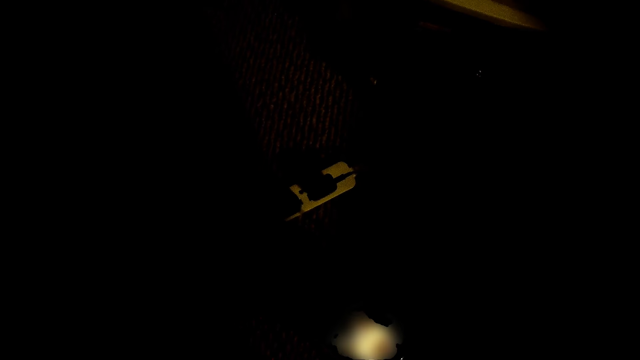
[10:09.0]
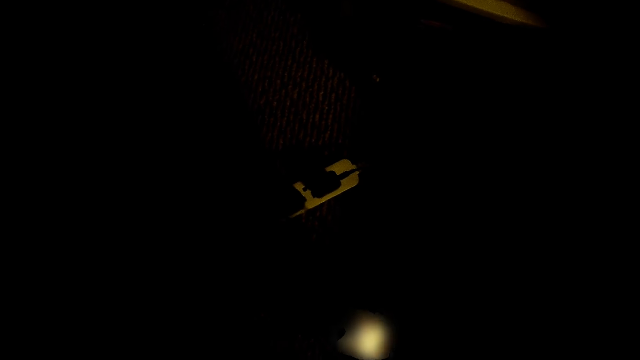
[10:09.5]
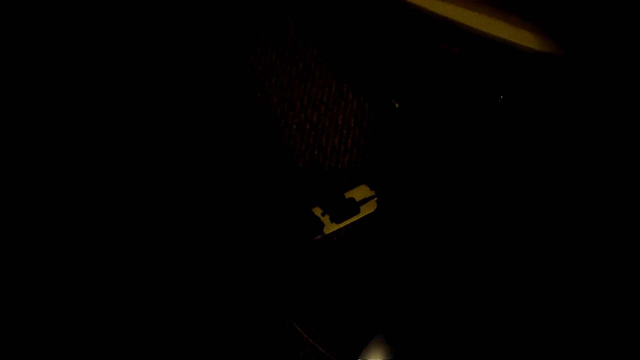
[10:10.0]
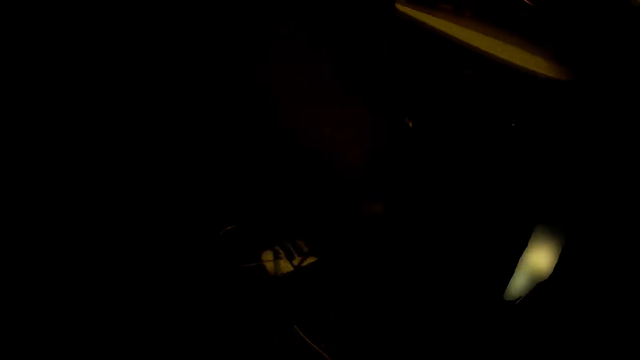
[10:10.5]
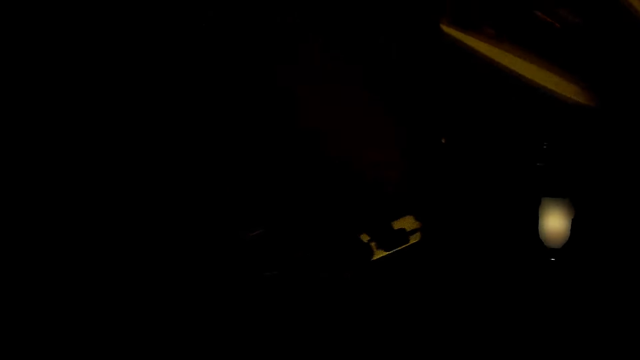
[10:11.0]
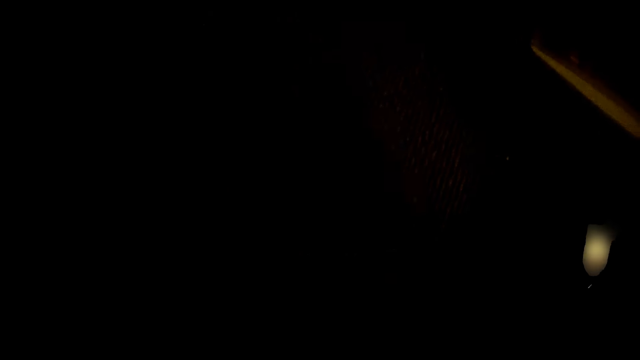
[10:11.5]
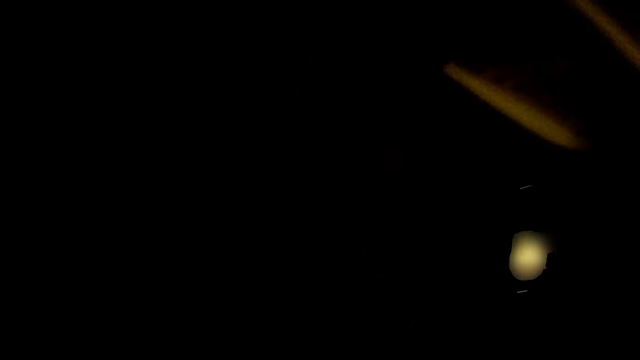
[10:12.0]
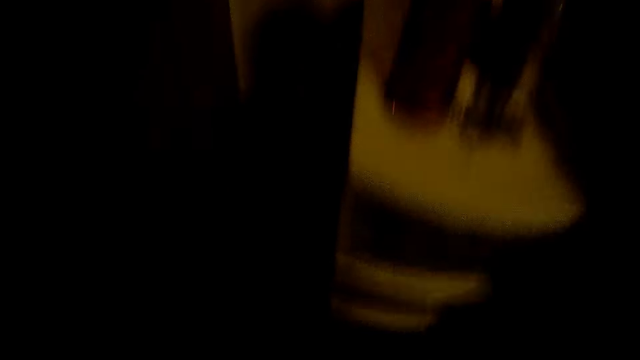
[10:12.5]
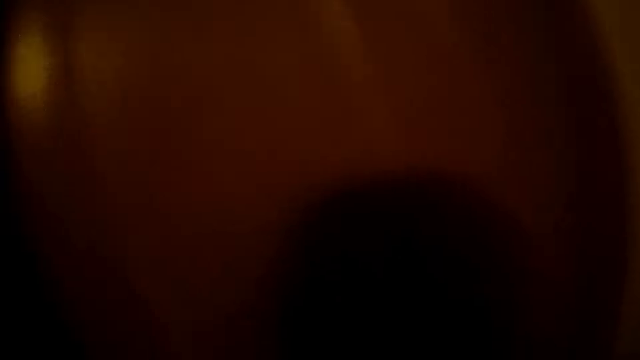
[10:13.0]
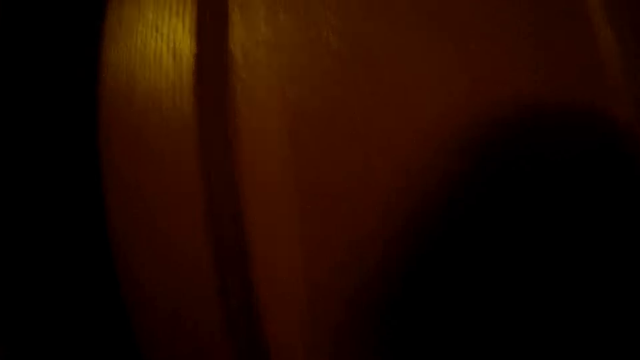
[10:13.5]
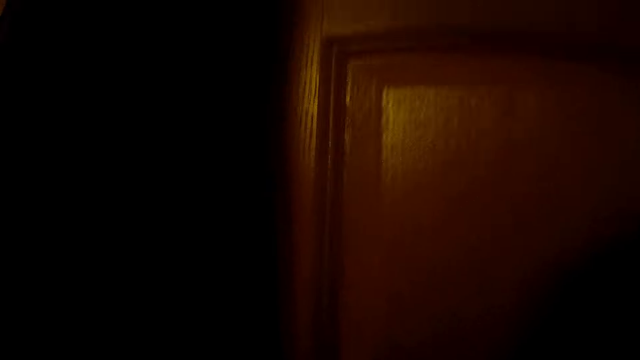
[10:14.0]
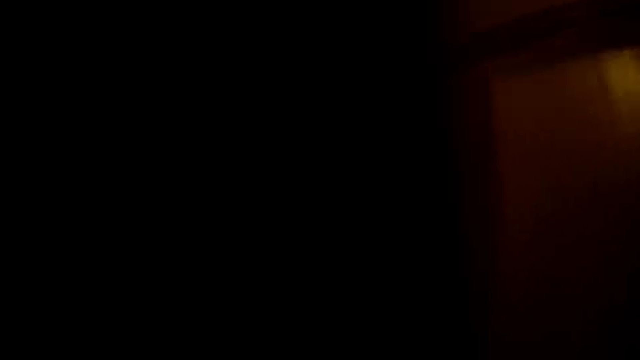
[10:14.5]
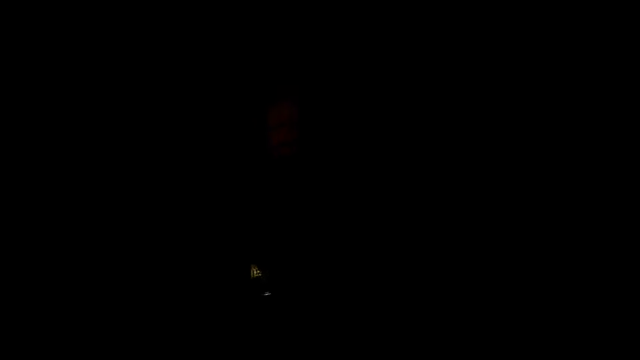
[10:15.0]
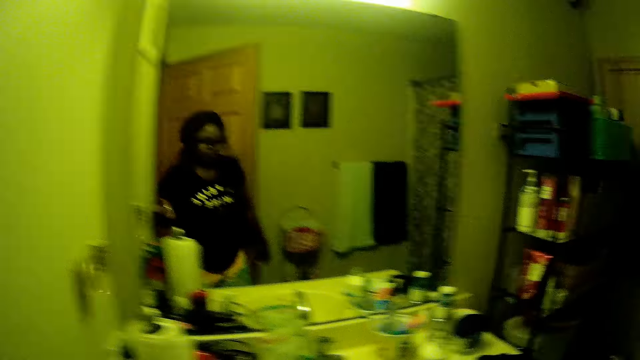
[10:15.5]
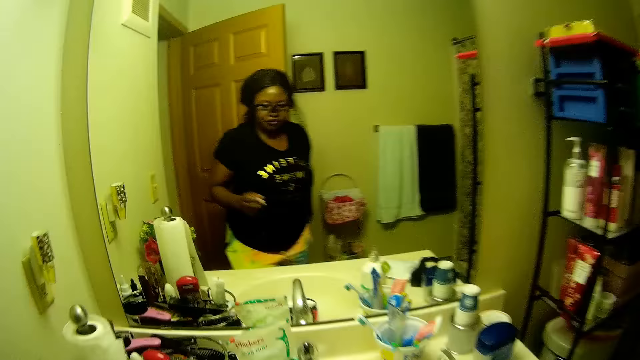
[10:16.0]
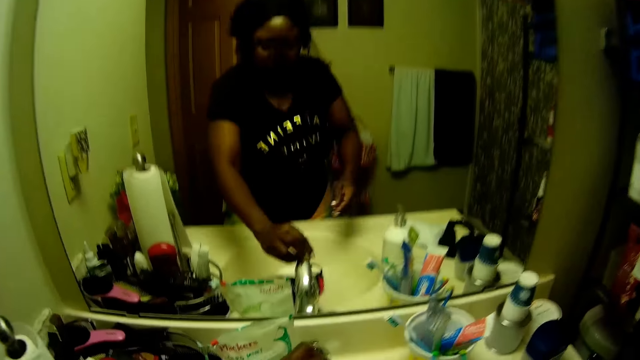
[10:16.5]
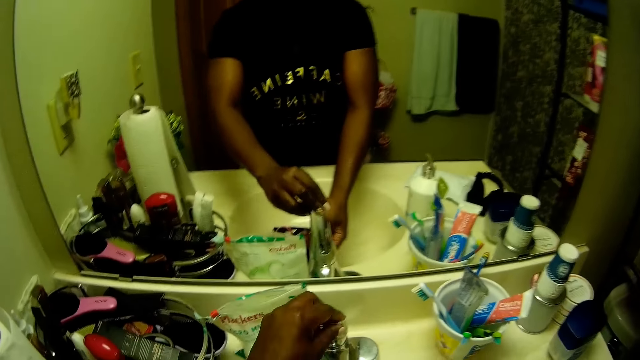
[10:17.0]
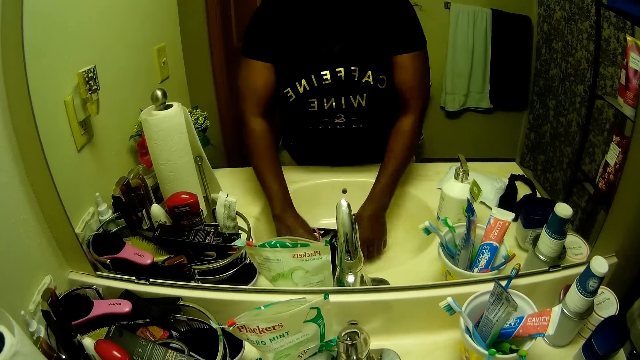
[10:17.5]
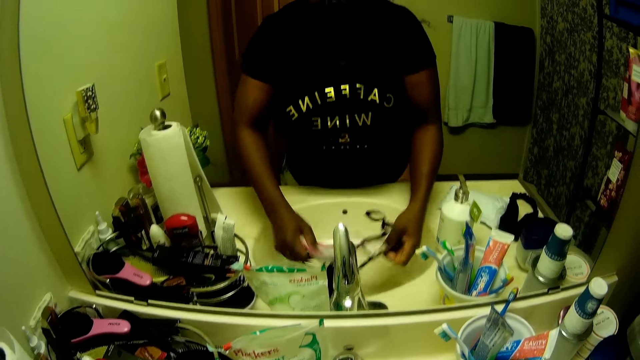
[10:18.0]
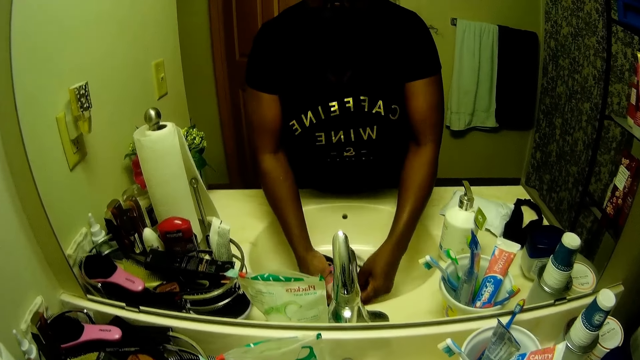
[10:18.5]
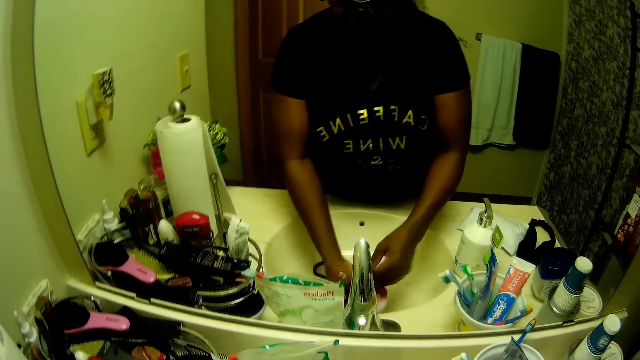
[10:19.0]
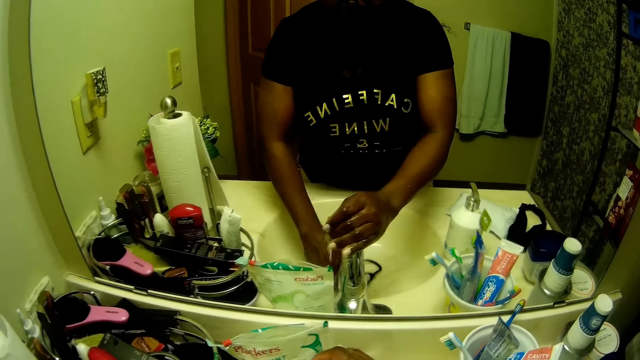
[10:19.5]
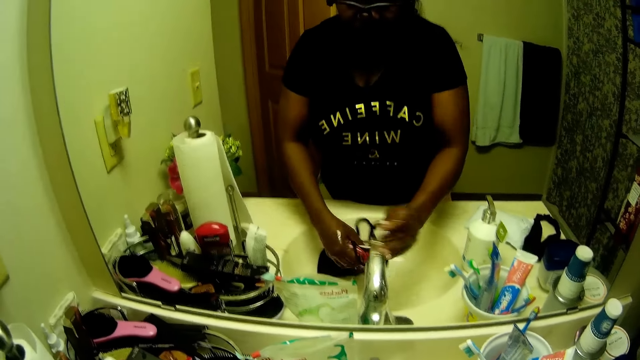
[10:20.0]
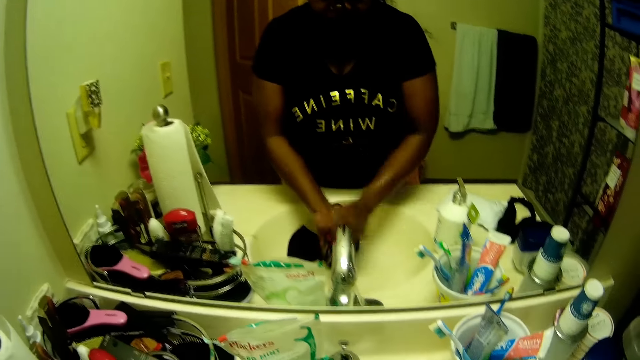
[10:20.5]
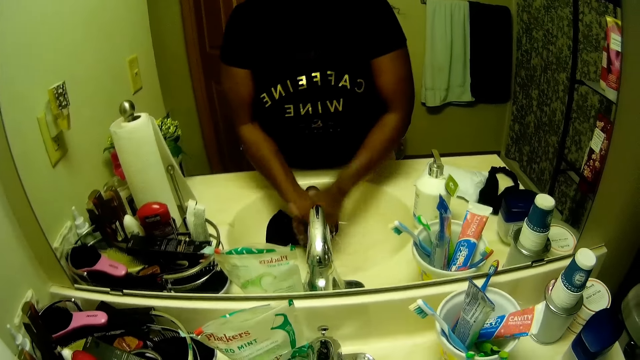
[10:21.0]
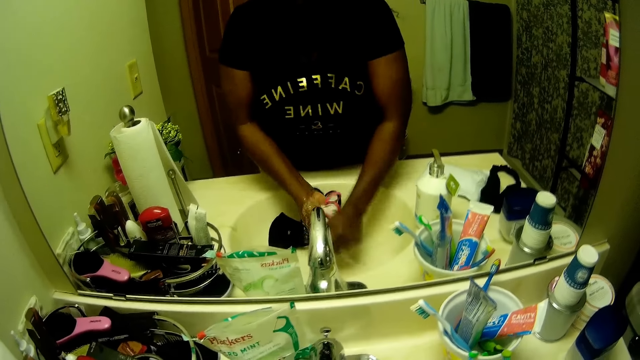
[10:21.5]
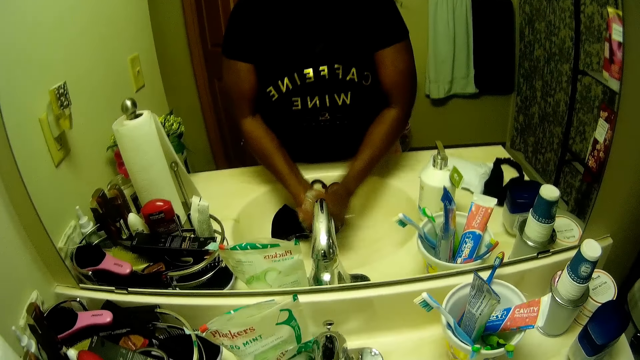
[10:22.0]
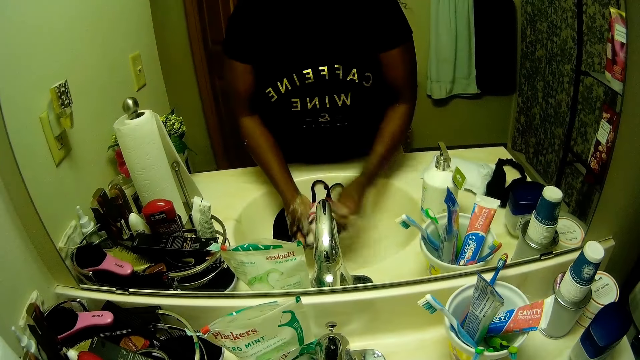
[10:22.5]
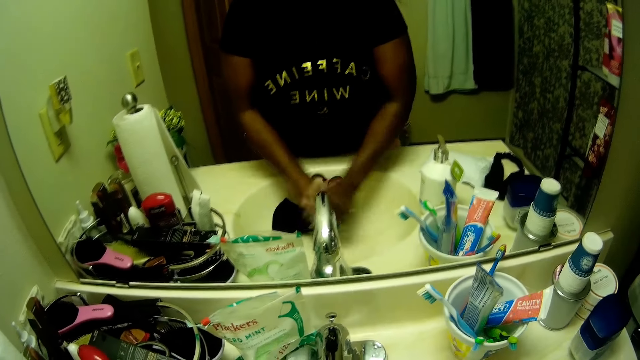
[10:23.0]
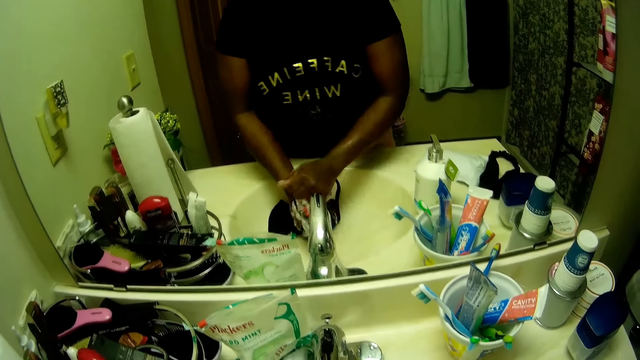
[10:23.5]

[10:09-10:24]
The camera wearer picks up the phone with her right hand and drops the phone on the ground. She looks around. She opens the door with her right hand. She turns on the light. She taps the switch on the wall with her left hand. She opens a tap with both hands. She picks up a nose mask with both hands. She washes the nose mask or cloth in the sink. She closes the tap with her right hand. She washes the nose mask with both hands.

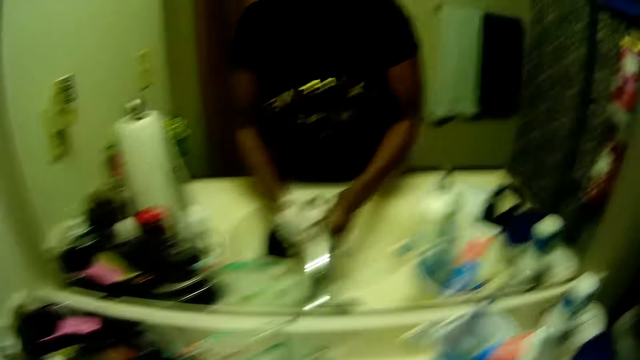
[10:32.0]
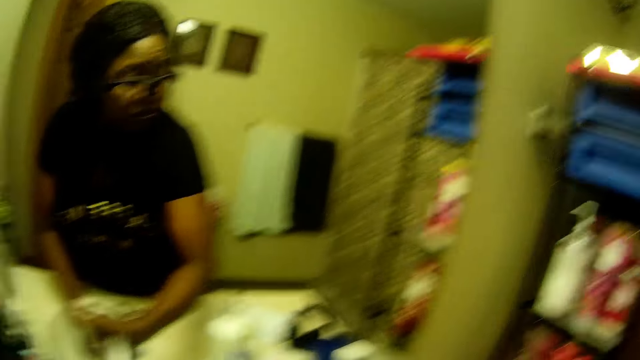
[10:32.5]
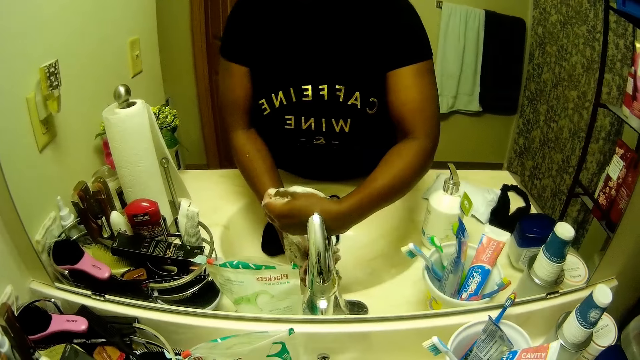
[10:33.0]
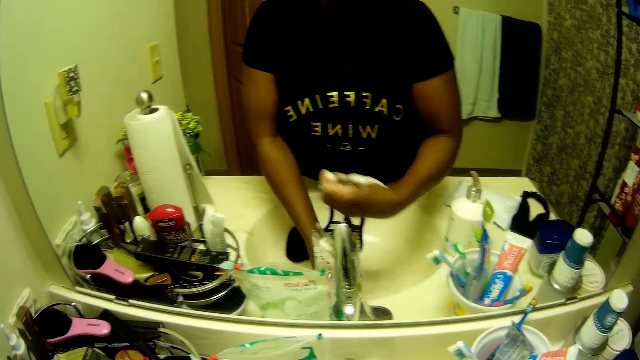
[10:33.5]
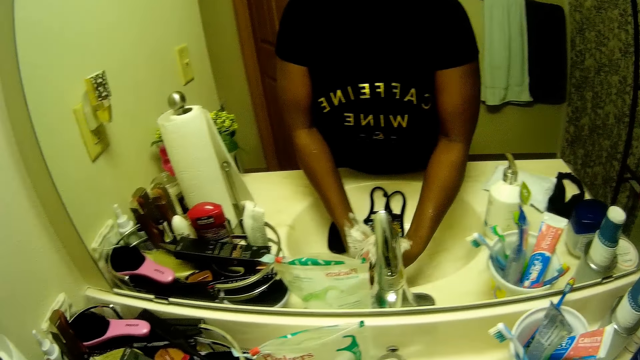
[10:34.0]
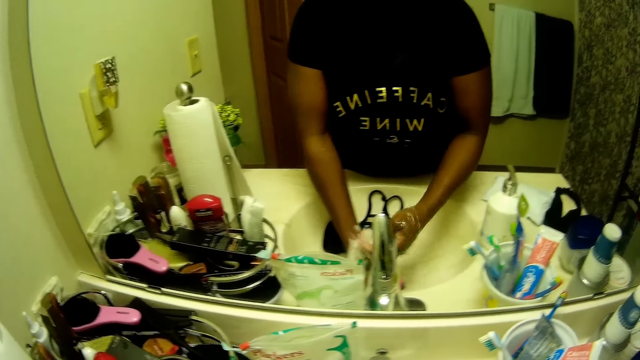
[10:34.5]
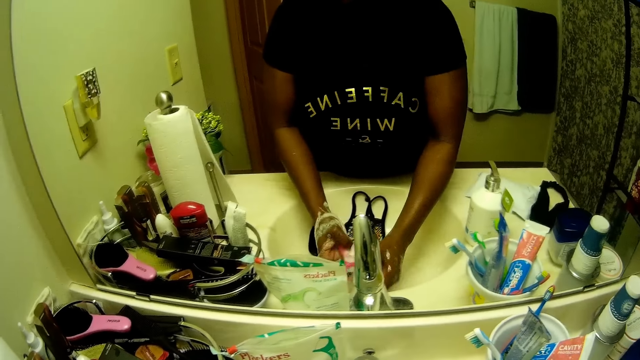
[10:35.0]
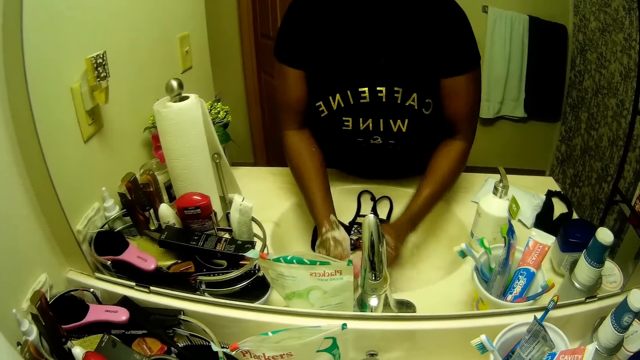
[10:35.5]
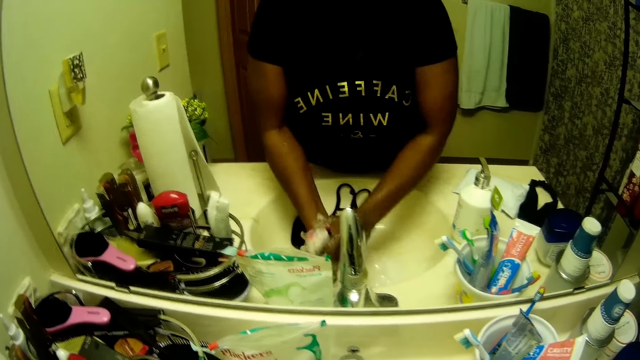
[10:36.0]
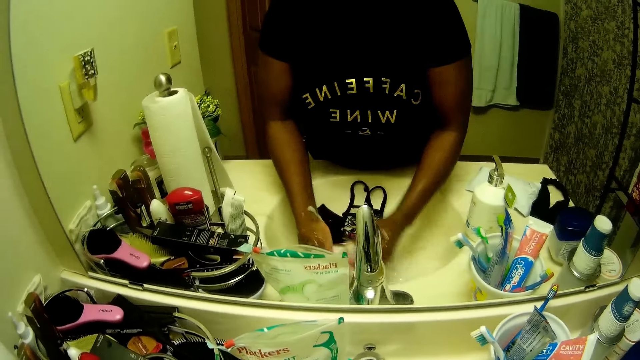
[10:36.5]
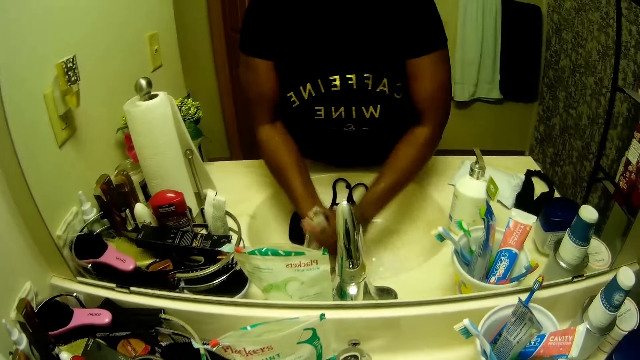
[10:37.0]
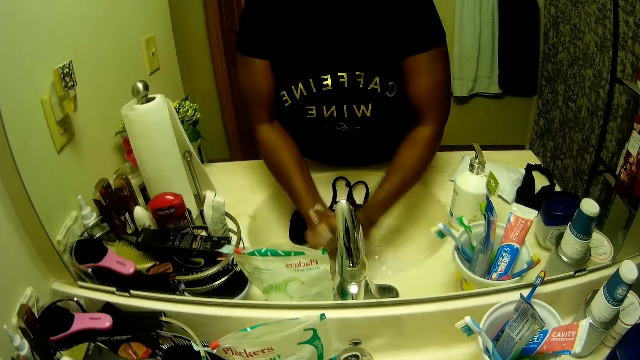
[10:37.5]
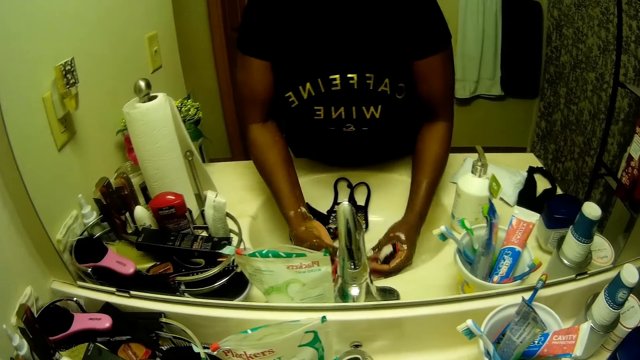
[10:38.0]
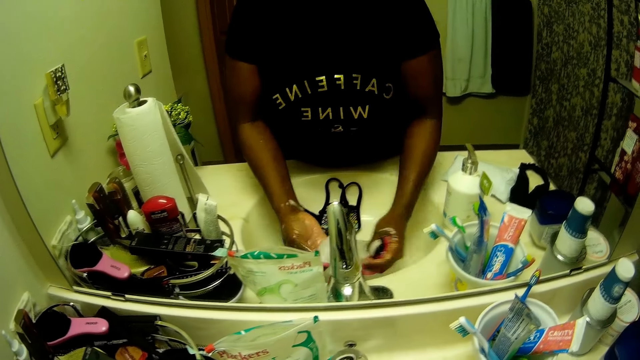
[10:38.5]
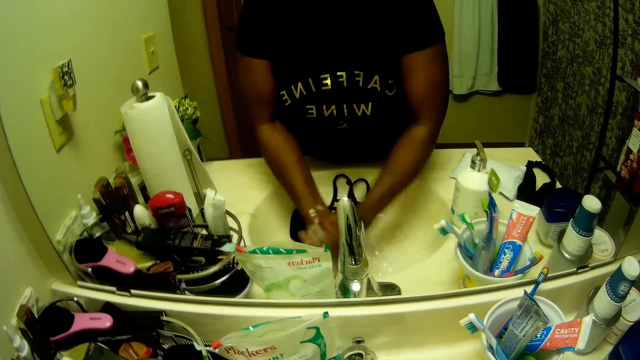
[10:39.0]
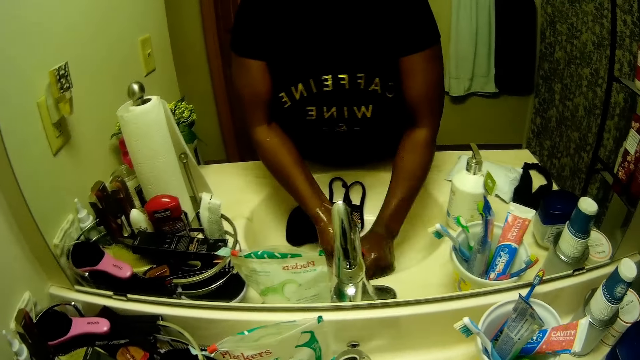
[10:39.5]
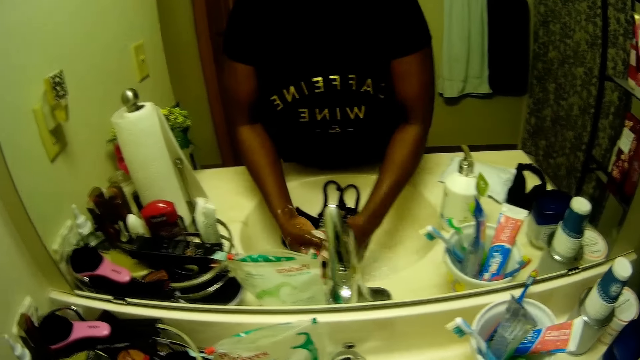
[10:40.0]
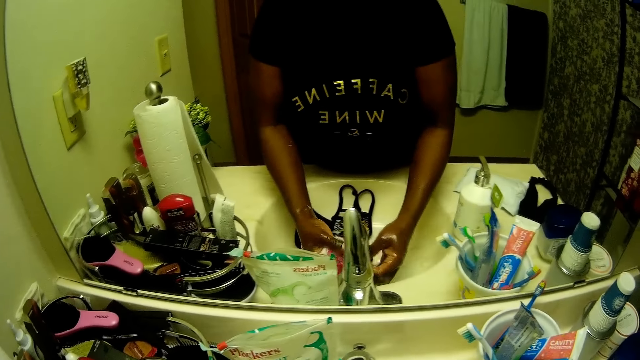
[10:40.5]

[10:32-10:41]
The camera wearer opens the tap with her right hand. She washes the nose mask with both hands in the sink.
